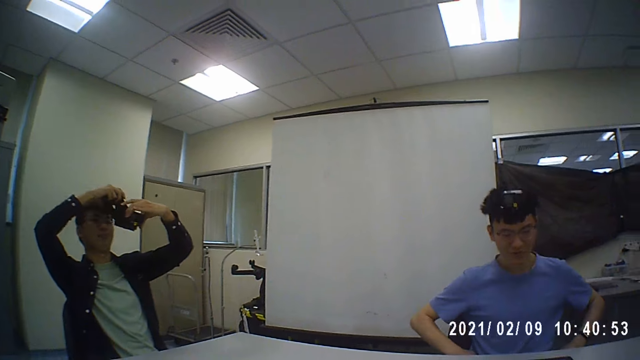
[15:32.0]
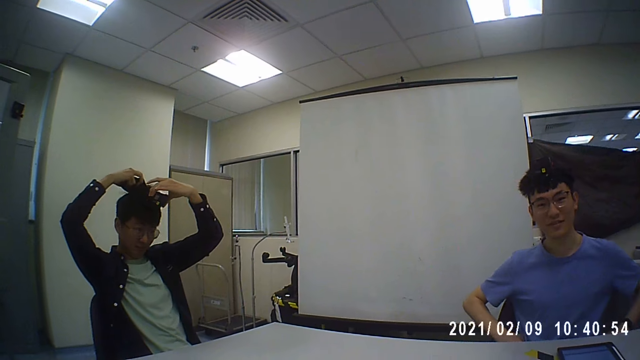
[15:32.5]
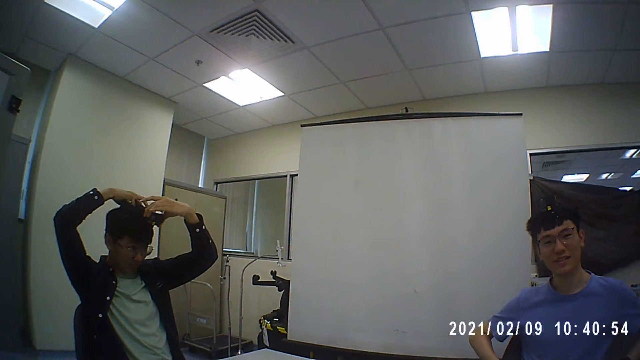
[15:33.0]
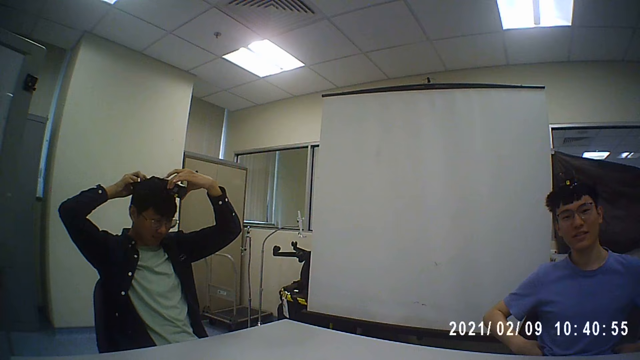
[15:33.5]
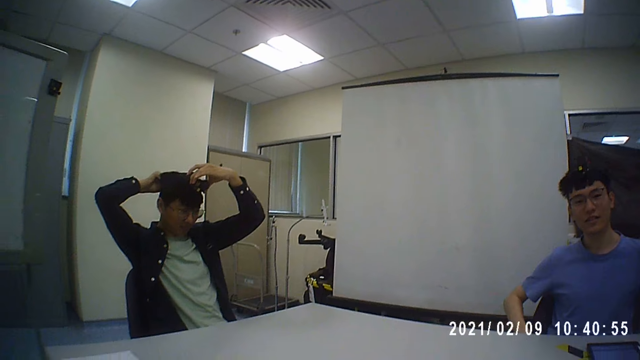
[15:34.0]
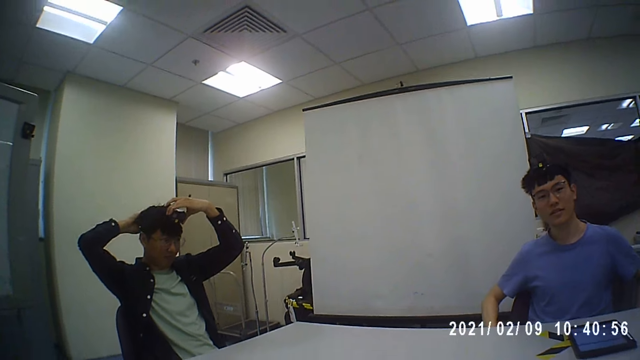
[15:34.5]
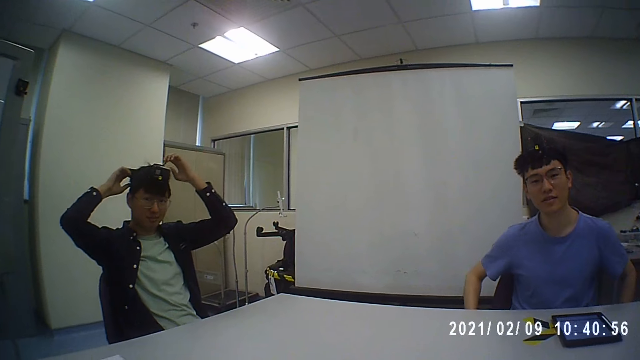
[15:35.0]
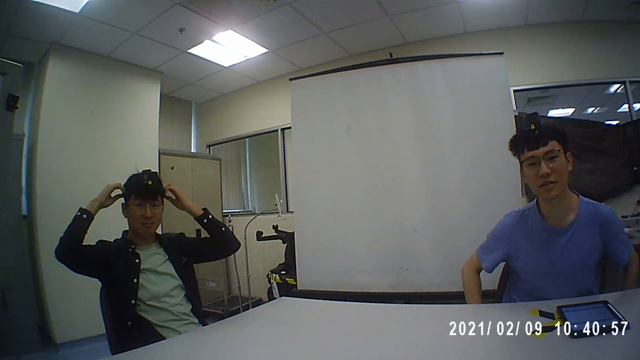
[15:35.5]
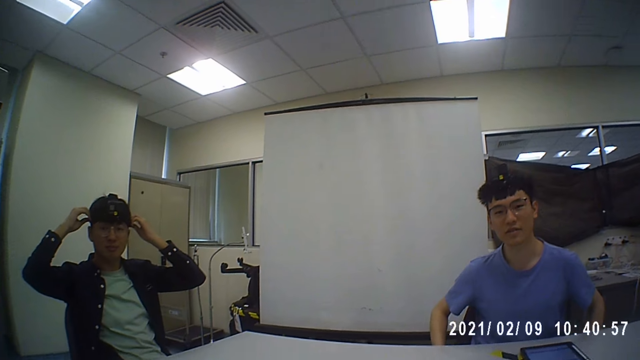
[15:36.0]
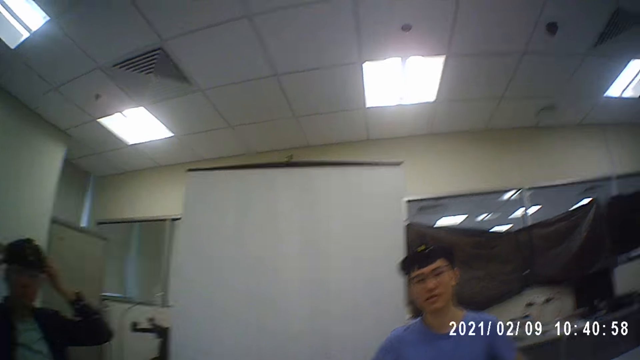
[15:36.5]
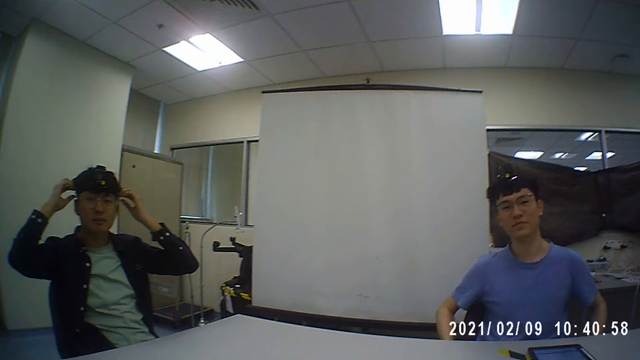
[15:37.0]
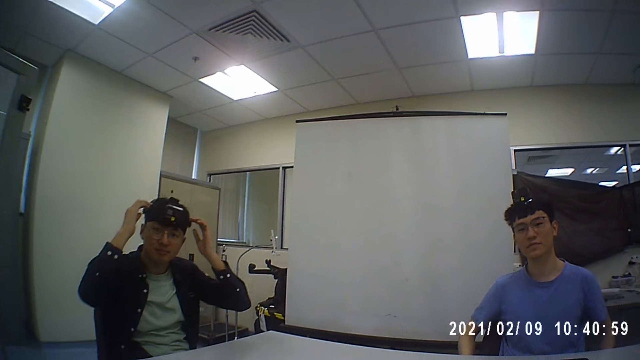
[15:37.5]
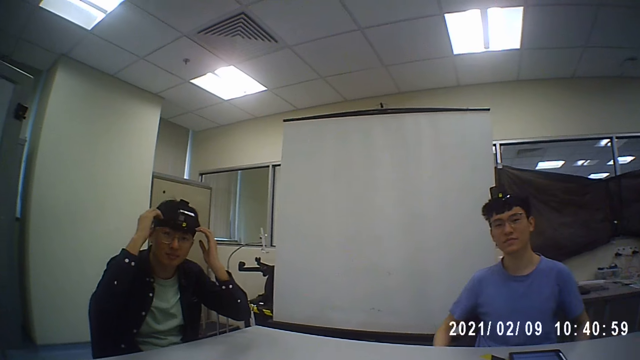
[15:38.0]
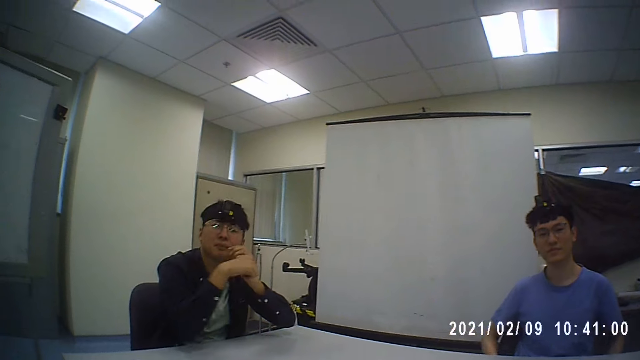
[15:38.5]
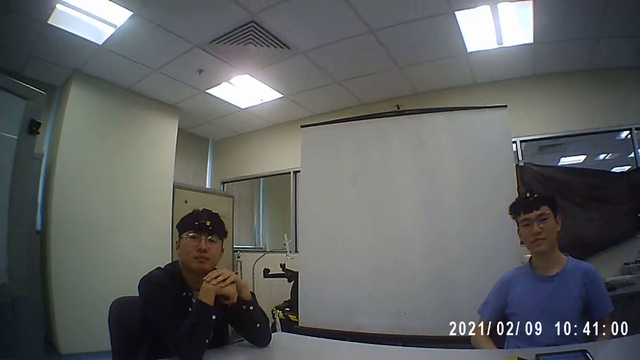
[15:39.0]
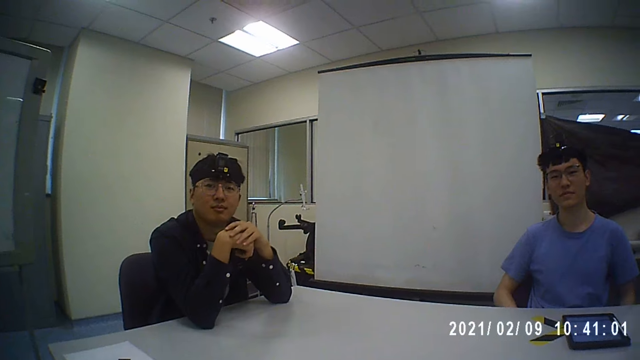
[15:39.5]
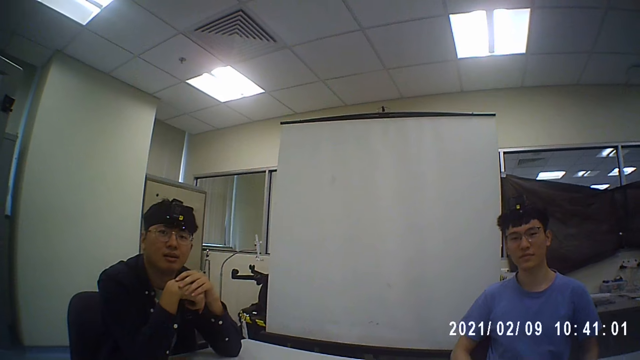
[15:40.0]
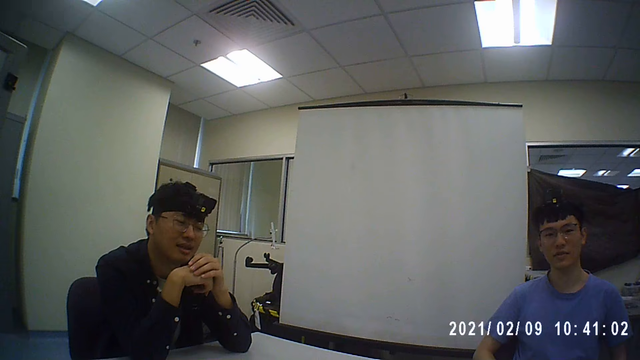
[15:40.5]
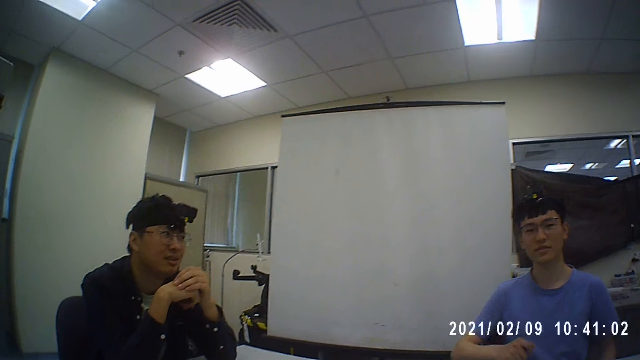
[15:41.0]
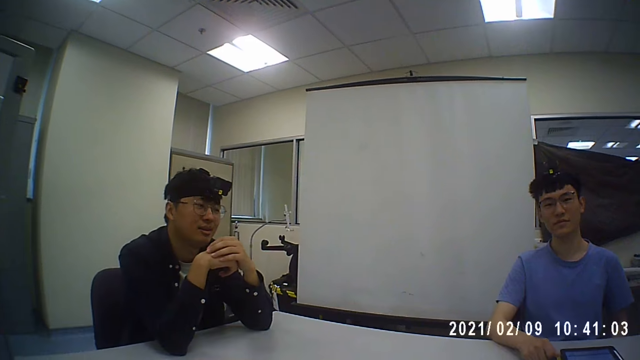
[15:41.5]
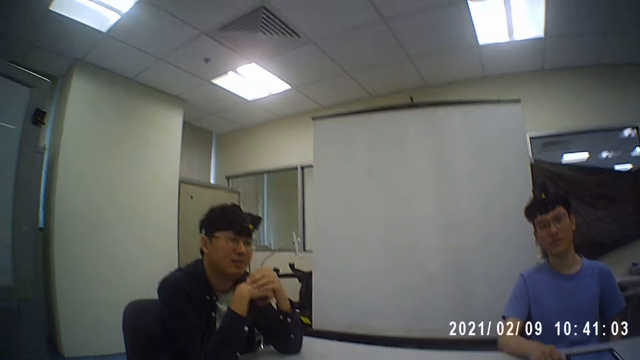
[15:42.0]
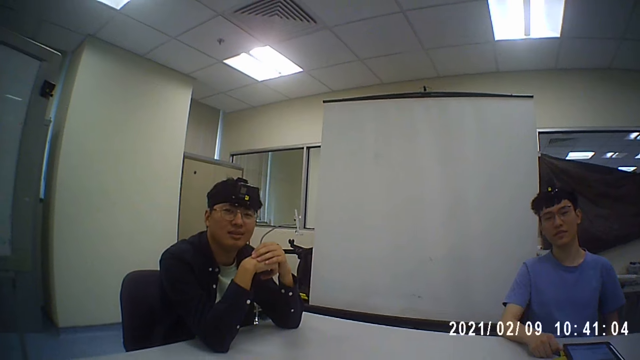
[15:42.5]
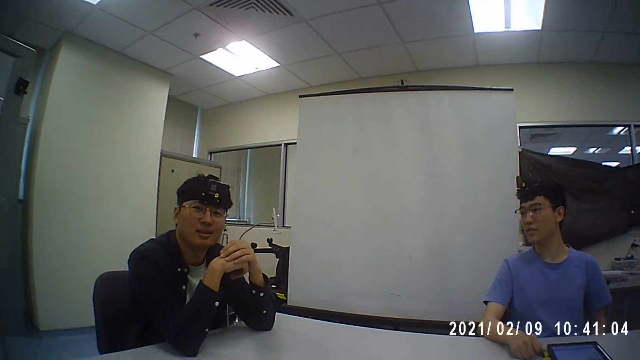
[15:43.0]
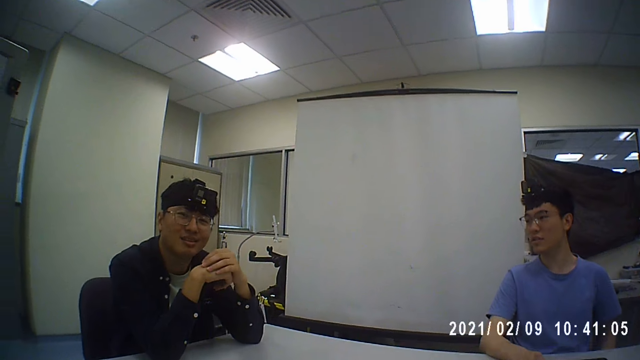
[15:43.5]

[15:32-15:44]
The man removes the camera. The man wears the camera on his head with both hands.

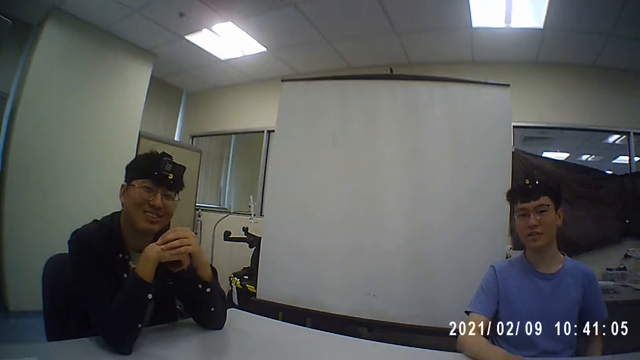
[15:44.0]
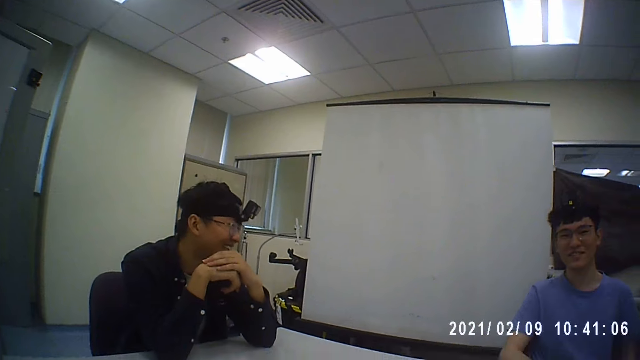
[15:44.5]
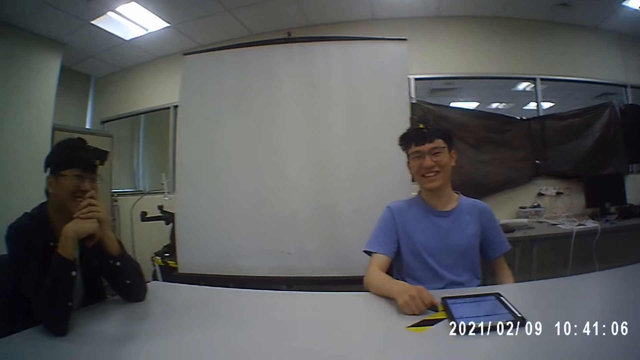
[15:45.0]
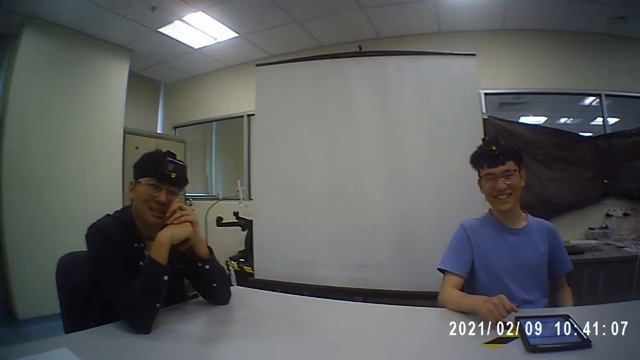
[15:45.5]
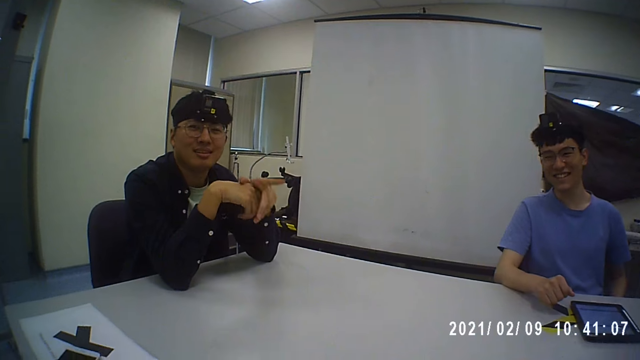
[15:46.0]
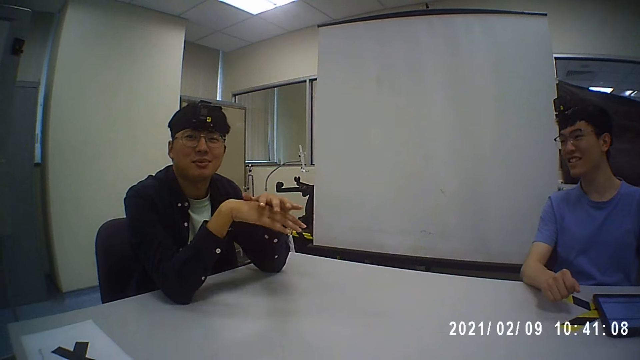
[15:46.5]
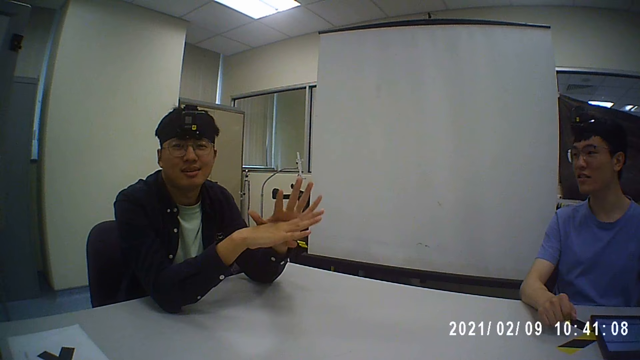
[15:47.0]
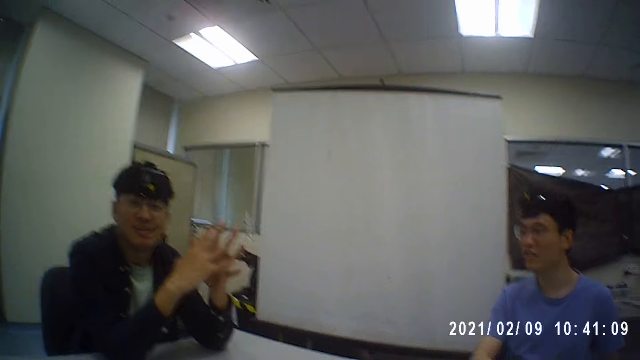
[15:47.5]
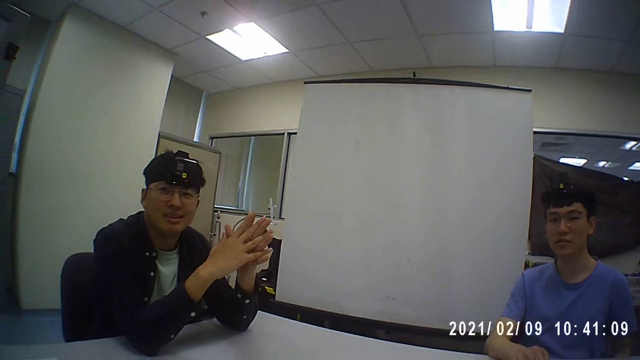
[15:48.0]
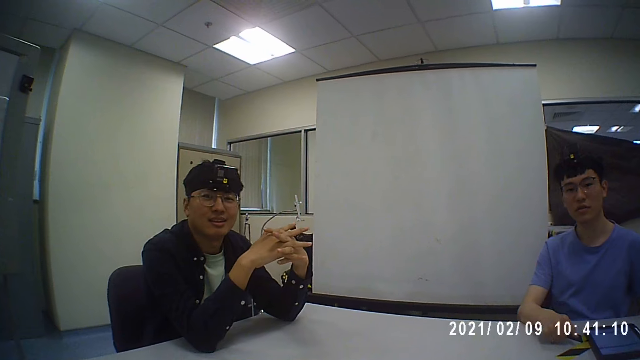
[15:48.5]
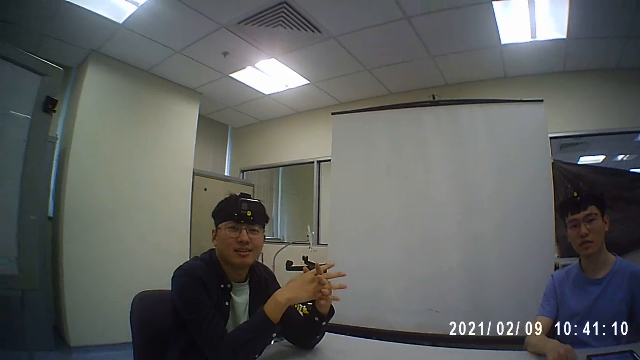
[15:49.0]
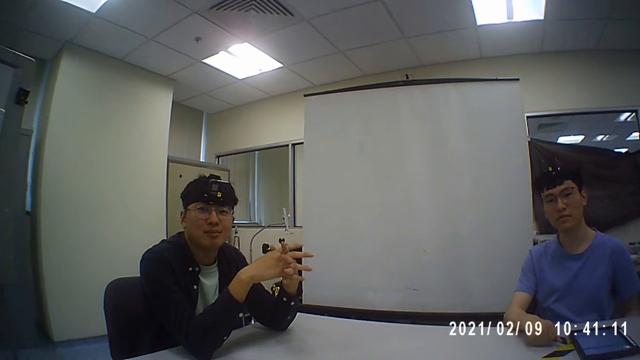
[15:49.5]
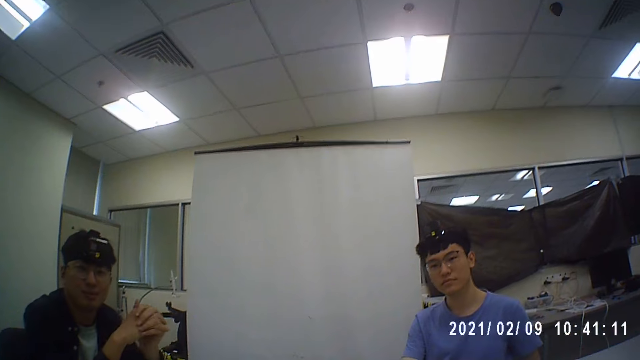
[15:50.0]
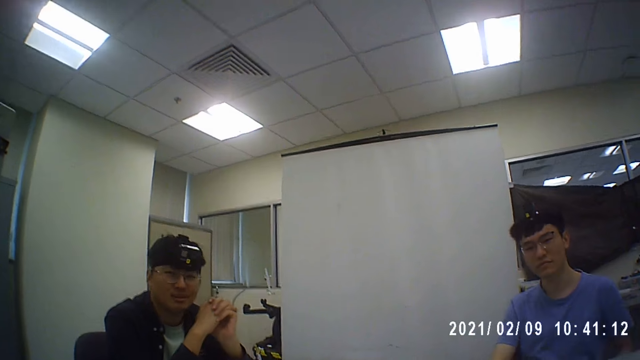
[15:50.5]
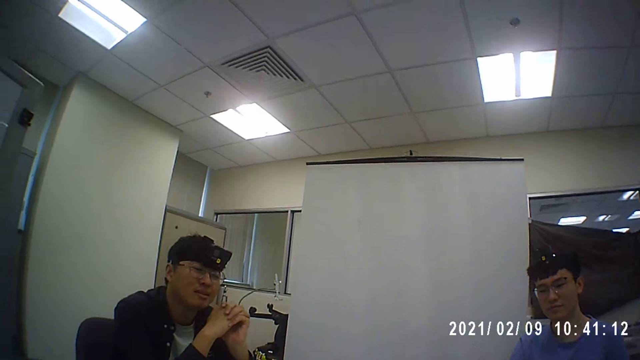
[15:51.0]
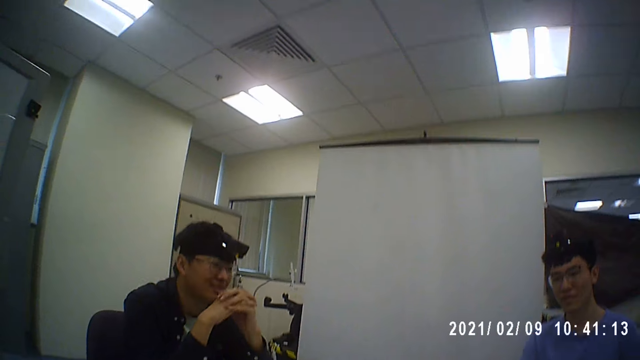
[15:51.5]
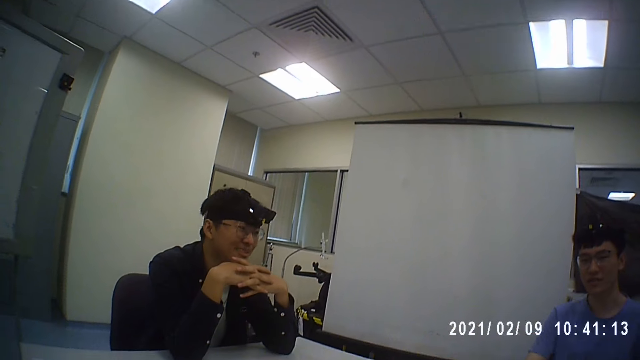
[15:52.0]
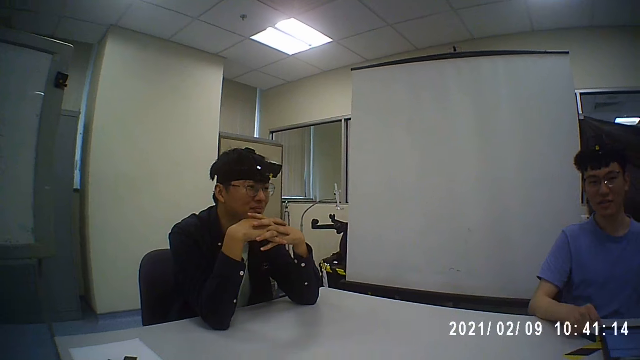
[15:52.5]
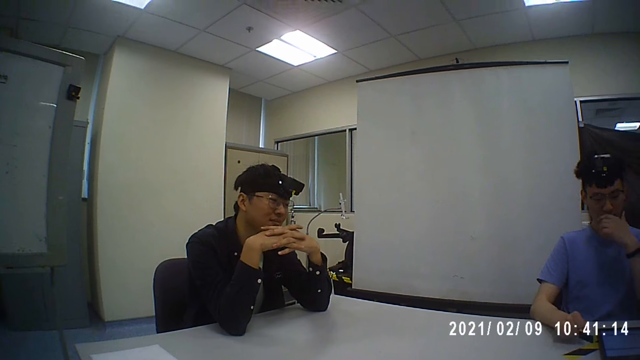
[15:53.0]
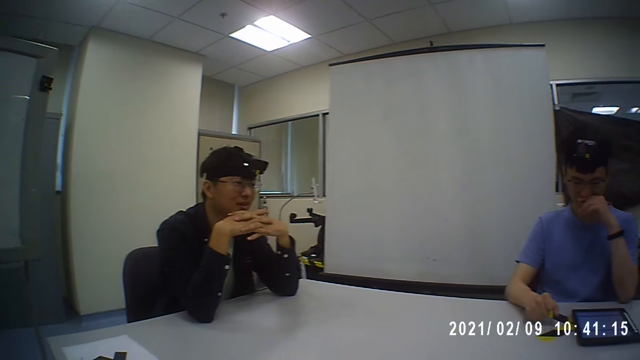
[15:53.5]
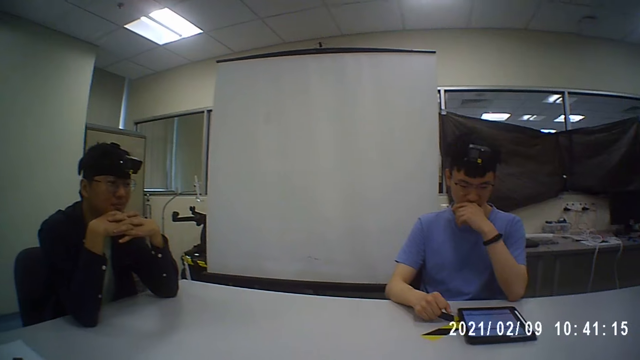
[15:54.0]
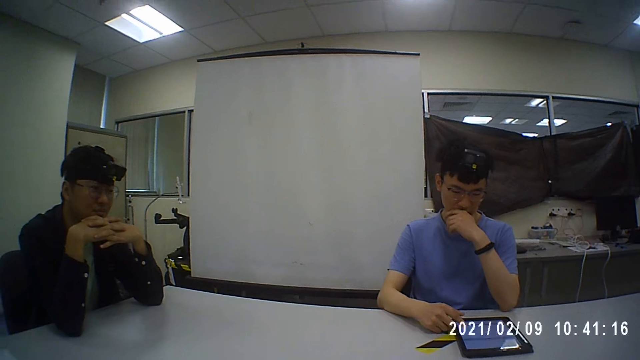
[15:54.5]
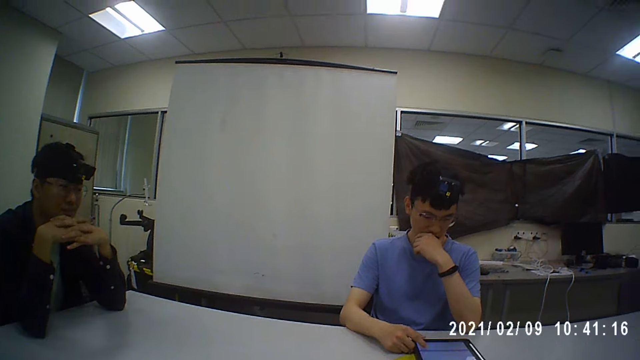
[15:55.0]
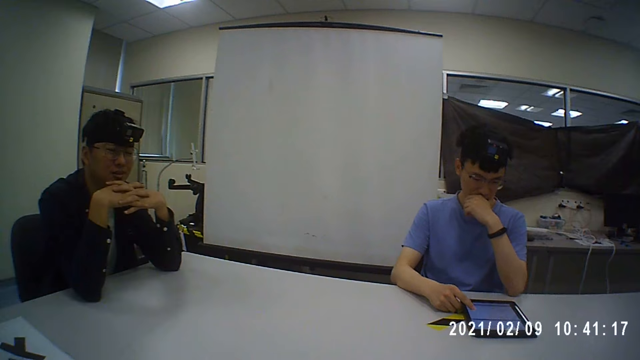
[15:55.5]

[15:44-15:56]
The man holds his hands together. The man touches his face with his left hand. The man operates the tablet computer on the table with his right hand.
